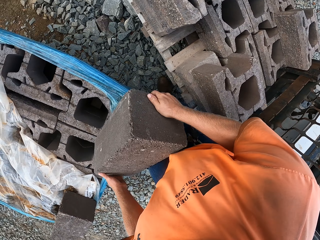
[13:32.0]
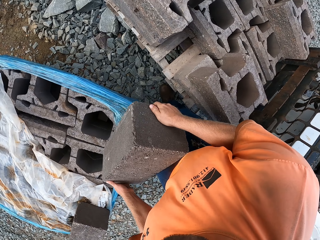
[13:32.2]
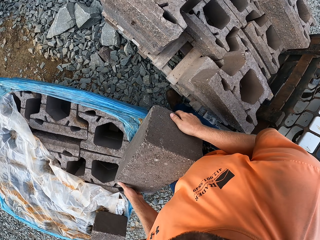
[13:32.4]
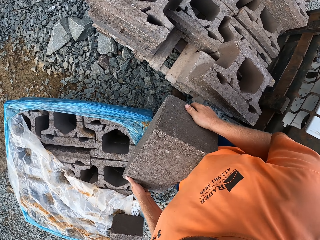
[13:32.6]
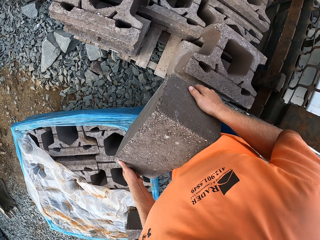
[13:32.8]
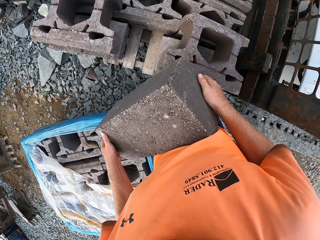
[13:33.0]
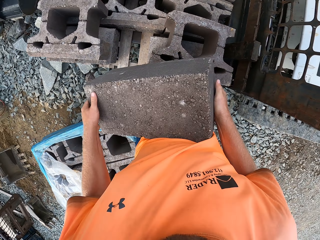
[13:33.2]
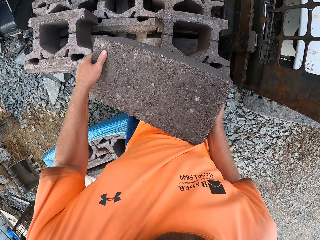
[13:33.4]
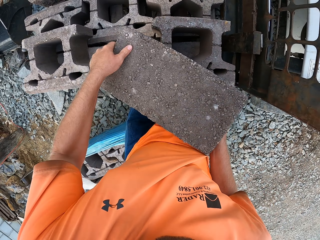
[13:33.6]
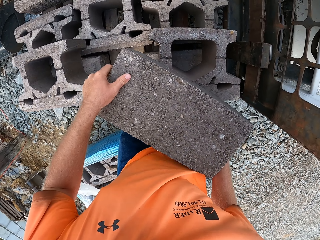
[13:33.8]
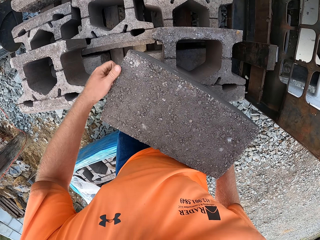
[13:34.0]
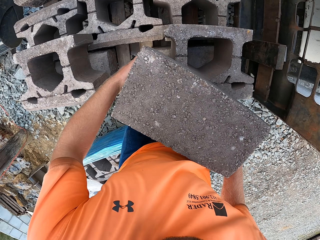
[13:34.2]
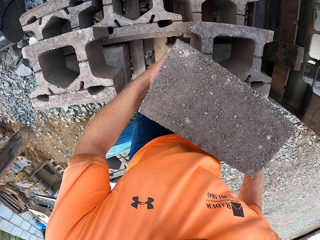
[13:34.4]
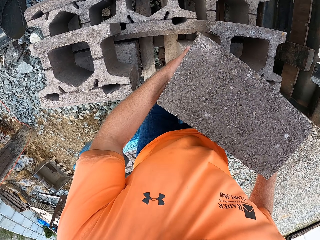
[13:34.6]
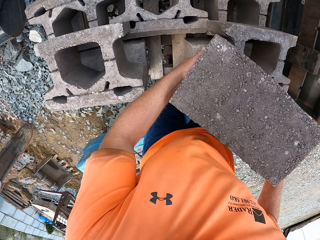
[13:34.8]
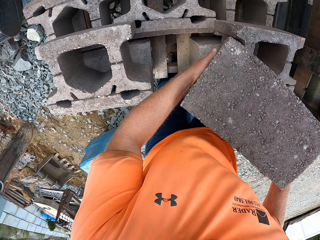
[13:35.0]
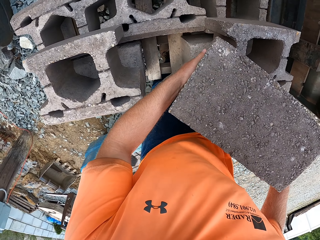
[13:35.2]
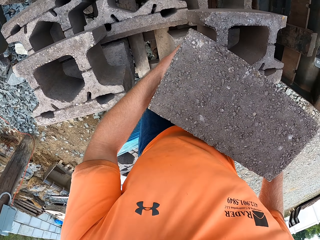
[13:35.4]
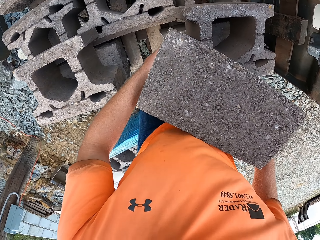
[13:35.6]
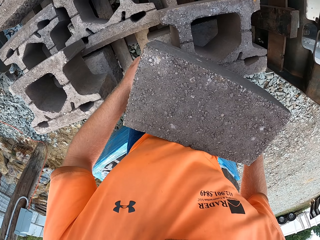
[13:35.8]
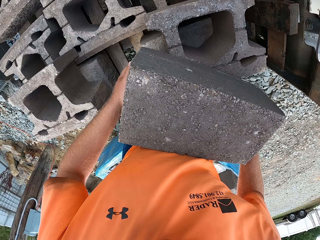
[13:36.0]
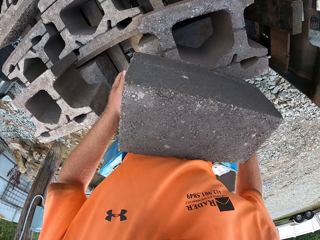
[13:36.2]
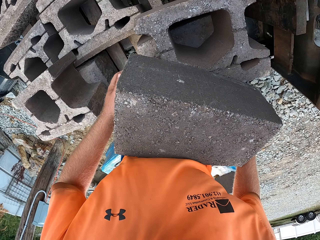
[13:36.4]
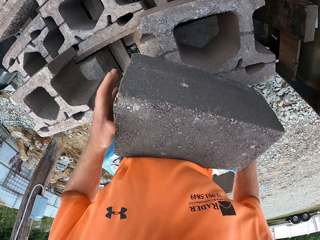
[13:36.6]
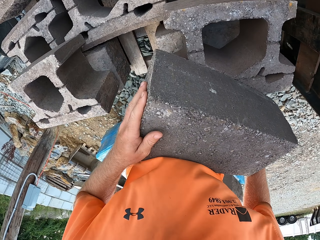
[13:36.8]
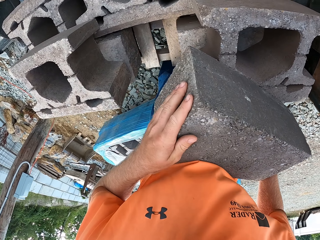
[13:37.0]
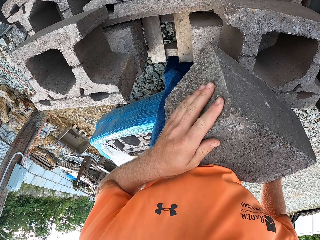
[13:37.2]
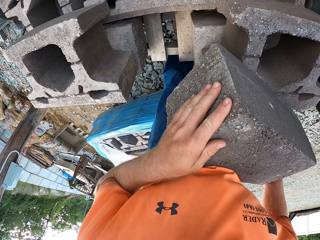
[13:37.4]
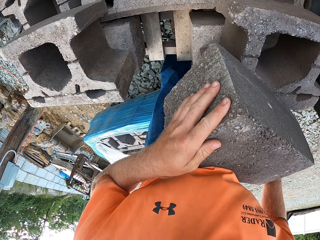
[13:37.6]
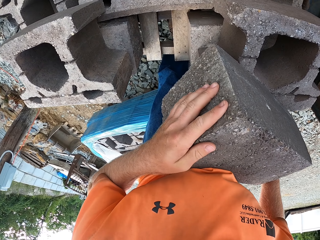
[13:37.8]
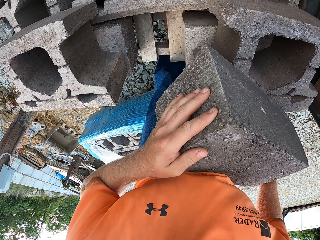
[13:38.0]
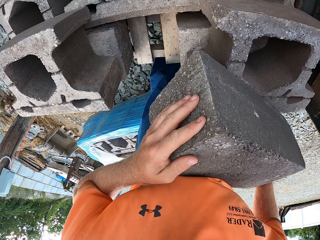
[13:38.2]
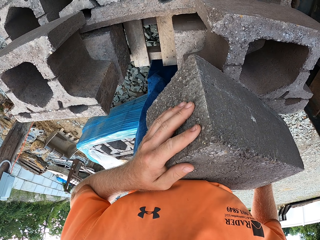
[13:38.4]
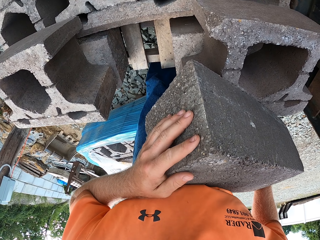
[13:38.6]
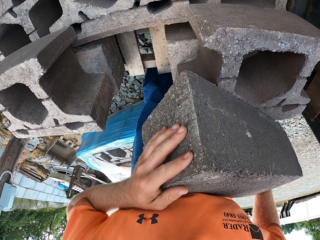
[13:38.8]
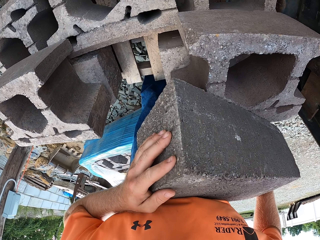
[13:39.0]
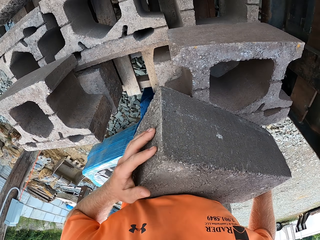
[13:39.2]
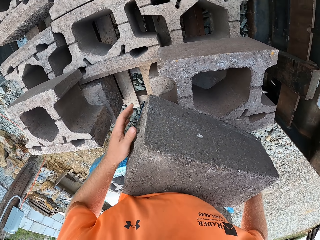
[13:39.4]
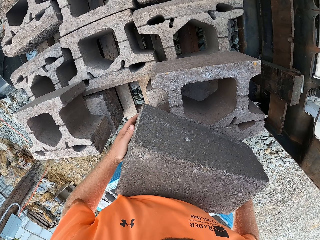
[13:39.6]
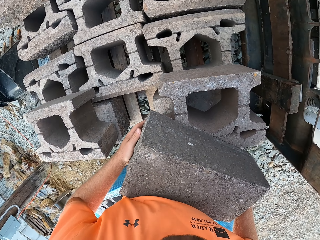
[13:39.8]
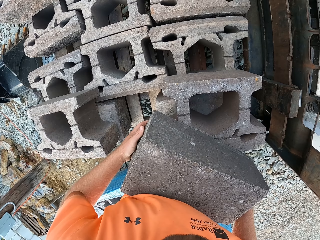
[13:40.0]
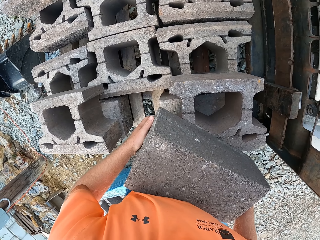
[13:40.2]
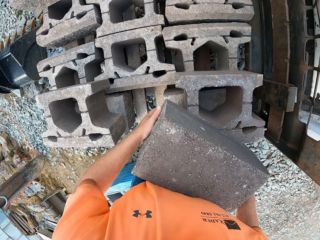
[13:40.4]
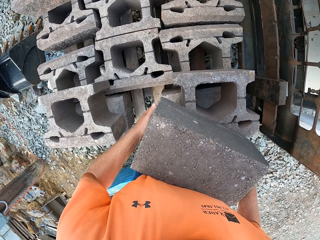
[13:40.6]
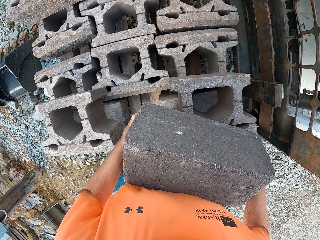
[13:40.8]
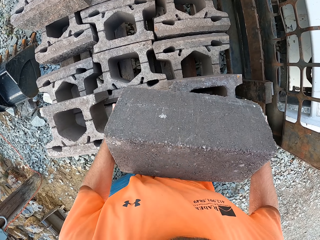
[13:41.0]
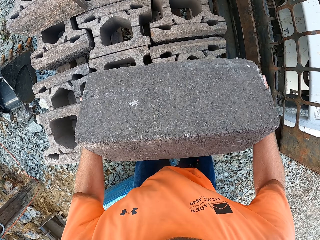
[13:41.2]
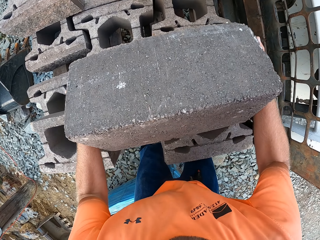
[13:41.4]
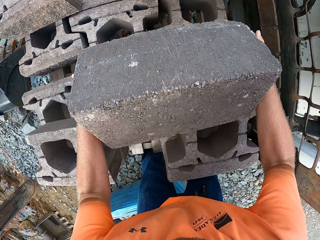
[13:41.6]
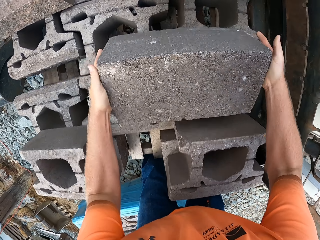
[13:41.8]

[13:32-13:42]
The camera wearer places the block or brick on the blocks with both hands. He adjusts the block on the blocks with his left hand. He holds the brick. He carries the block from the block with both hands.

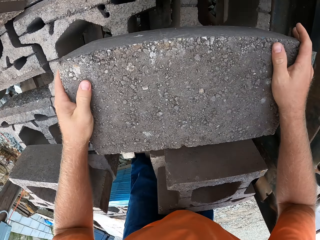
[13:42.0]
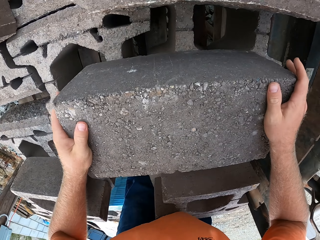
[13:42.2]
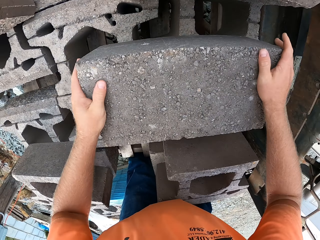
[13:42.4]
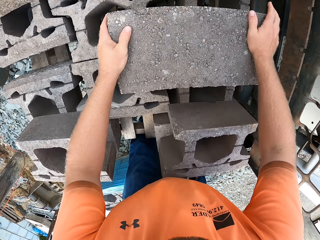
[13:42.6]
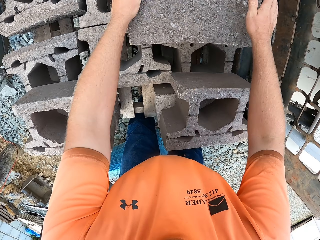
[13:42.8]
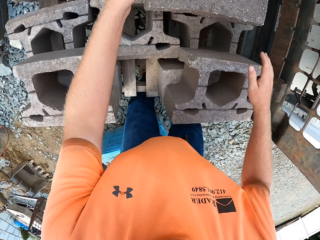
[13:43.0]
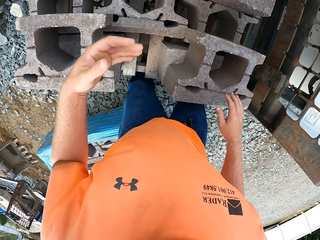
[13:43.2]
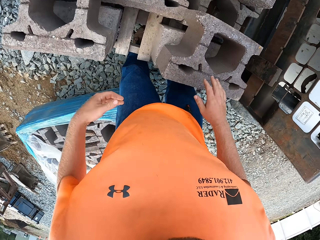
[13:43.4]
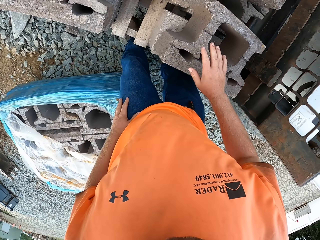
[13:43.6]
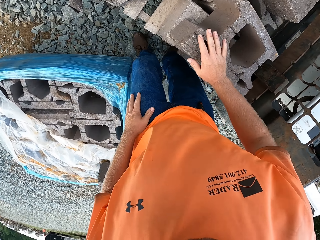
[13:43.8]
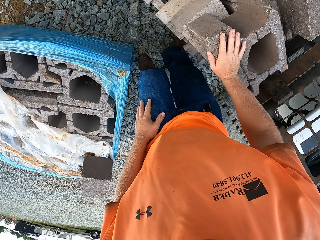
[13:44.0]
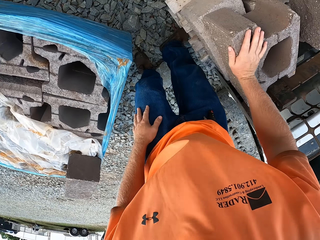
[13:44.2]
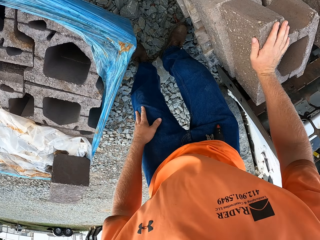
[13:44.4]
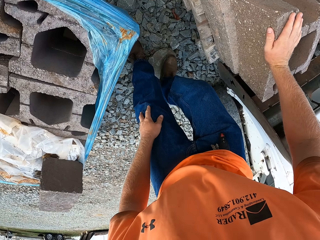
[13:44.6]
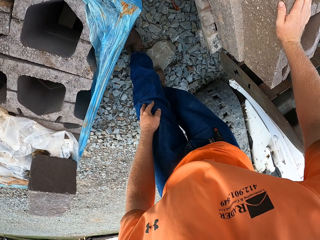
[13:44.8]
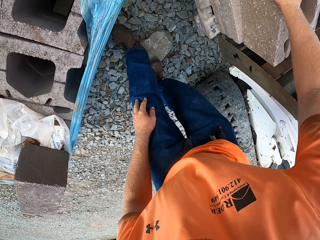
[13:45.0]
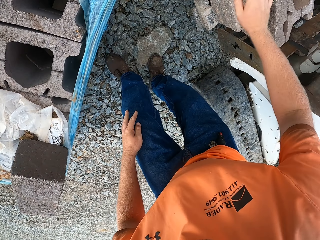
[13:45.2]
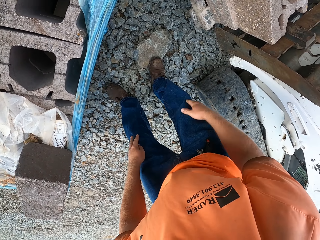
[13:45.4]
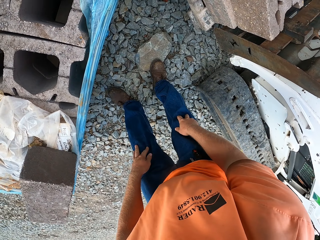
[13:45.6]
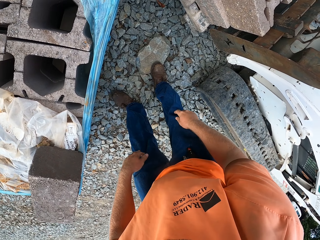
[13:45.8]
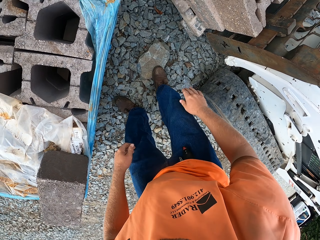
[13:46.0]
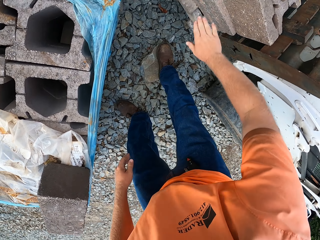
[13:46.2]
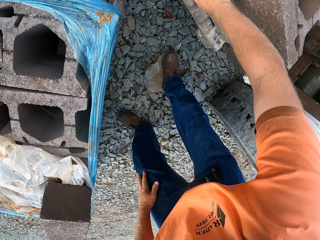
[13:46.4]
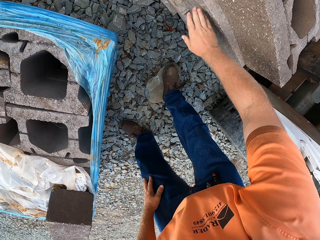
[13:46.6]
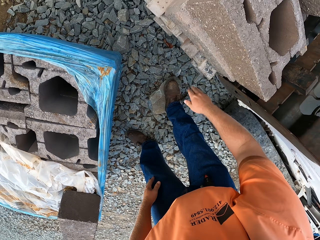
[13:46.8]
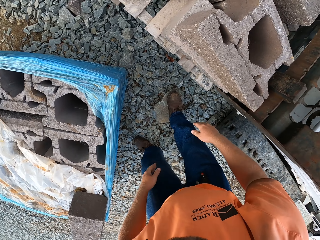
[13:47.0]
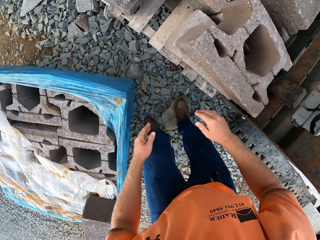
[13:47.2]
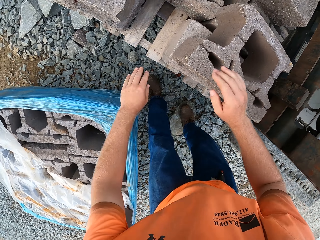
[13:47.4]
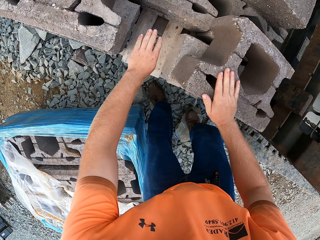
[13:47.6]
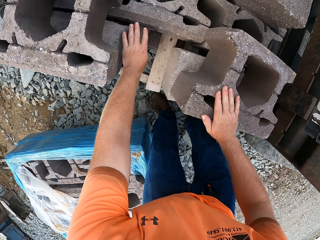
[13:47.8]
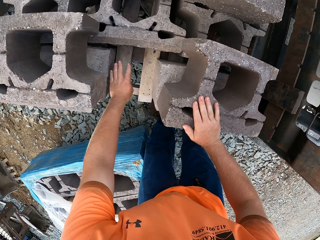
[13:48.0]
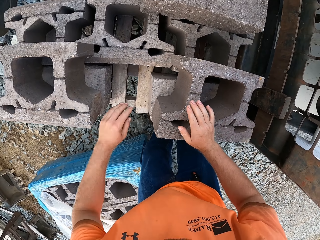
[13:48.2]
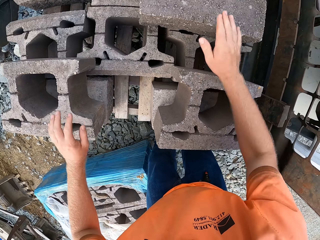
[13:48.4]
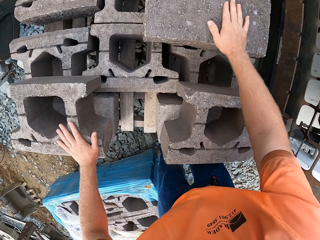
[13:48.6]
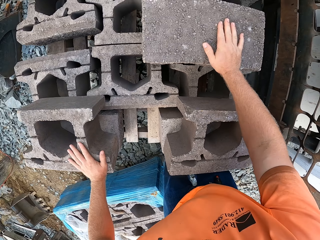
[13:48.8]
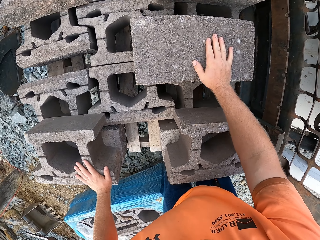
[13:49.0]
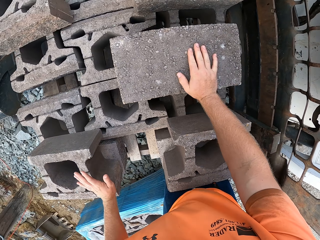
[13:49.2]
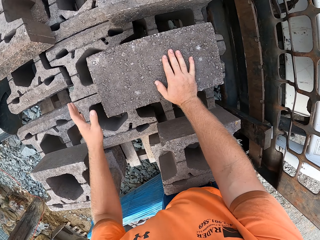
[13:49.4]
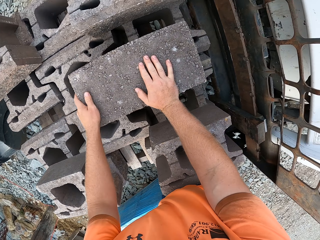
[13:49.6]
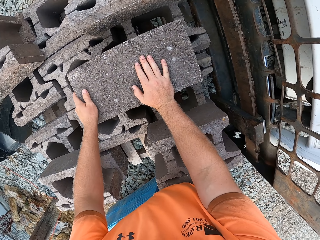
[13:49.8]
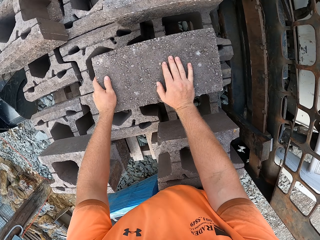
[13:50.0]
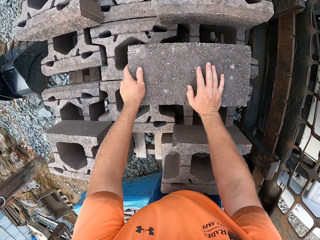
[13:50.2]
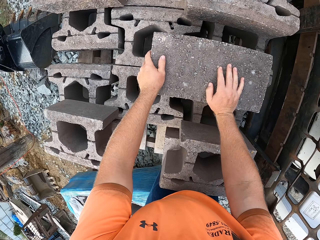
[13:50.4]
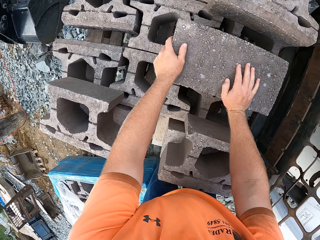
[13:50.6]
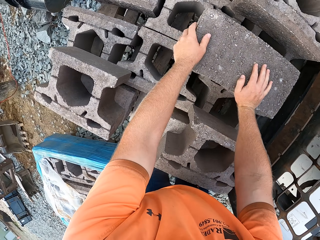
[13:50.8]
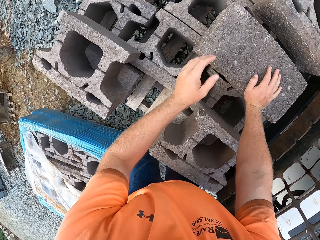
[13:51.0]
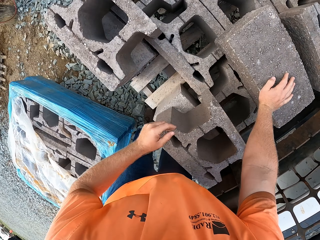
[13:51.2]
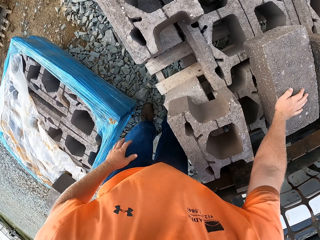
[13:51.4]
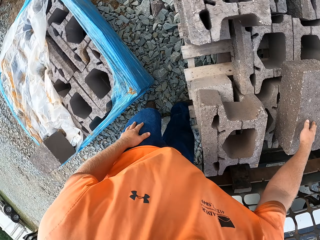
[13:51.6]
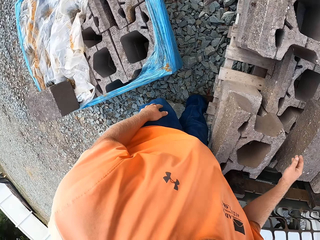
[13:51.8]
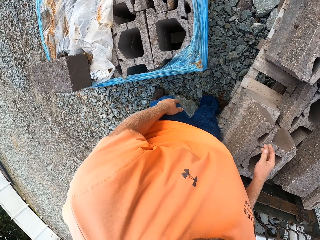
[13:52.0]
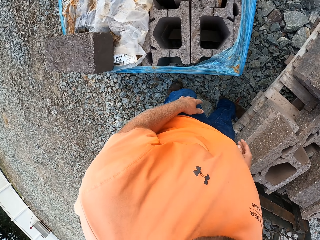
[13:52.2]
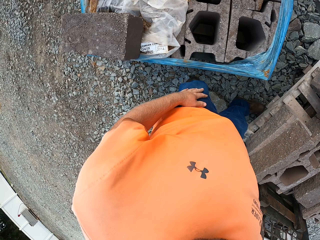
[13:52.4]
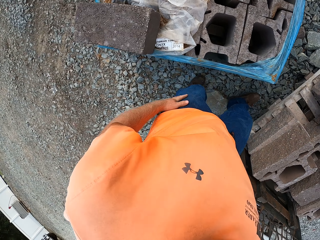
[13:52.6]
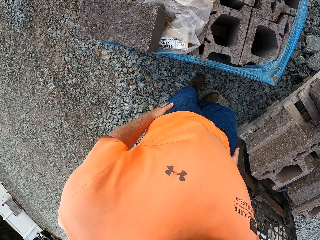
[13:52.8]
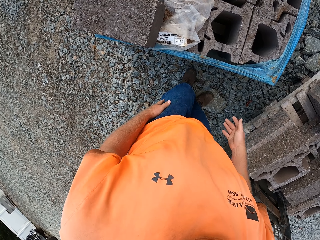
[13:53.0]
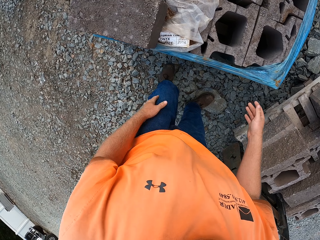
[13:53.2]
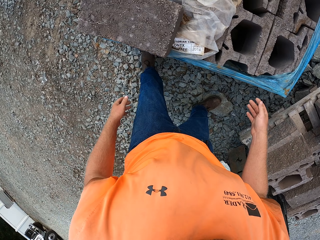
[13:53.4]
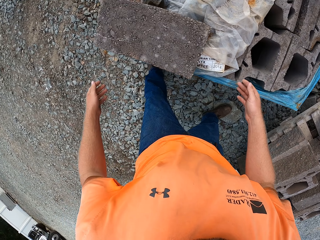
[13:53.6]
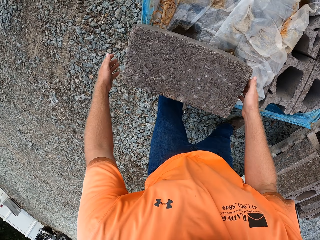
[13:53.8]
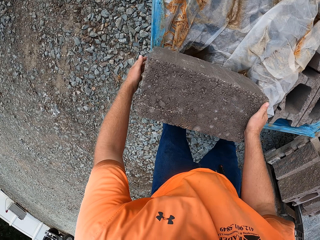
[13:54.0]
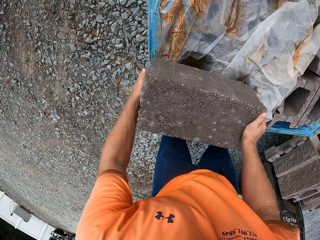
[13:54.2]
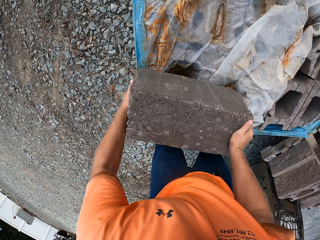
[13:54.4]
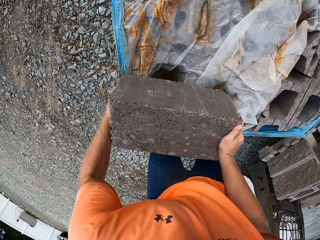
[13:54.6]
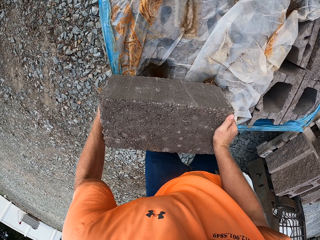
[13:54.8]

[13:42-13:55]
The camera wearer drops the block or brick in his hands on the blocks. He rests his left hand on his left leg. He rests his right hand on the blocks. He holds the brick. He places his right hand on his knee. He touches a brick on the pile of bricks on the wood on the forklift with his right hand. He wipes the stones with his right hand. He places his right hand on the brick on the pile of bricks on the wood on the forklift. He places his left hand on a brick on the pile of bricks on the wood on the forklift. He does it again. He places his right hand on the concrete block on the pile of bricks on the wood on the forklift. He places his left hand on the concrete block on the pile of bricks on the wood on the forklift. He looks at the stones.
